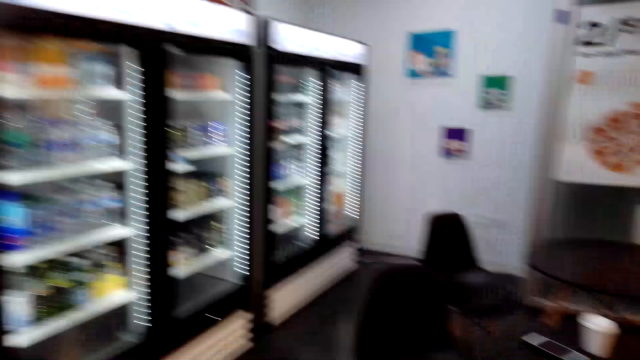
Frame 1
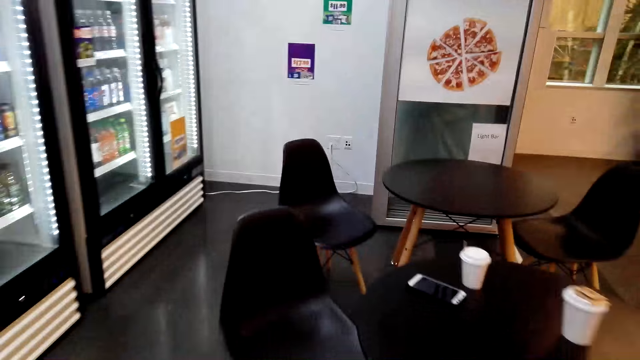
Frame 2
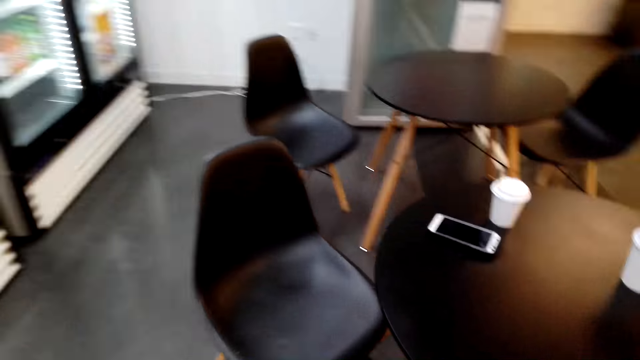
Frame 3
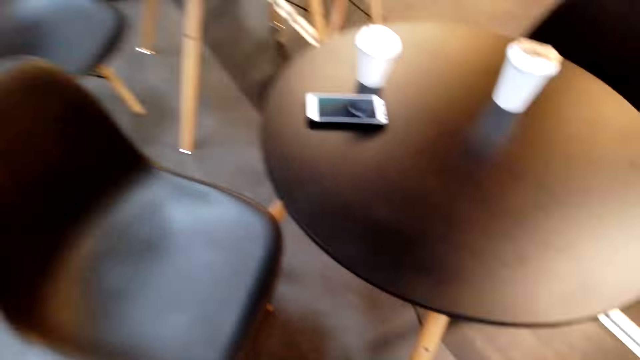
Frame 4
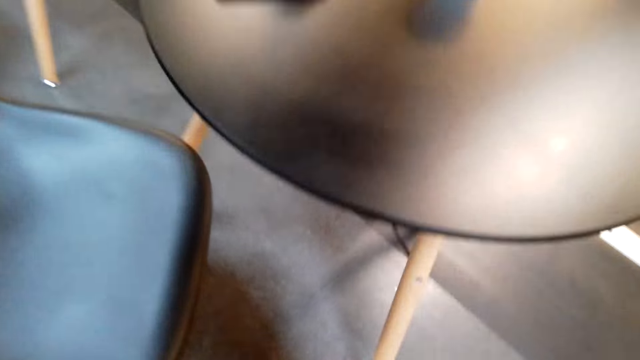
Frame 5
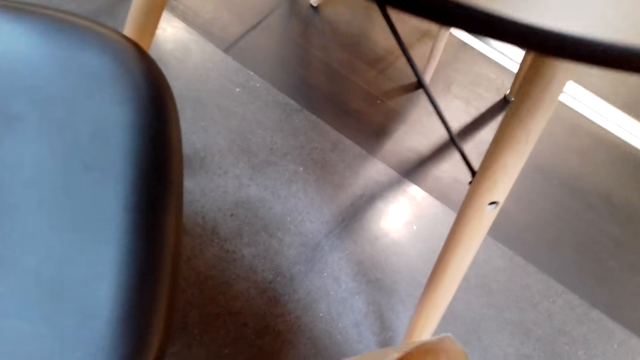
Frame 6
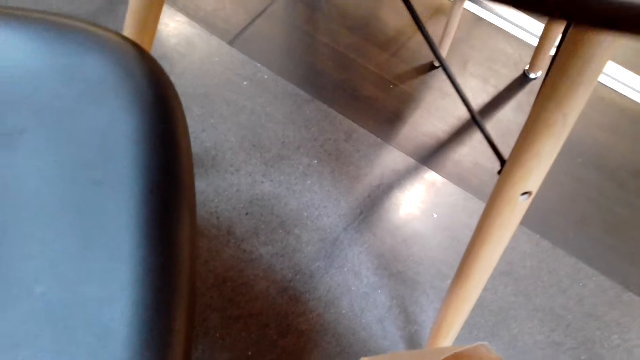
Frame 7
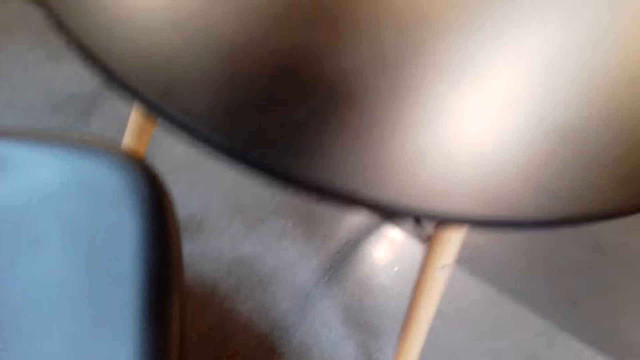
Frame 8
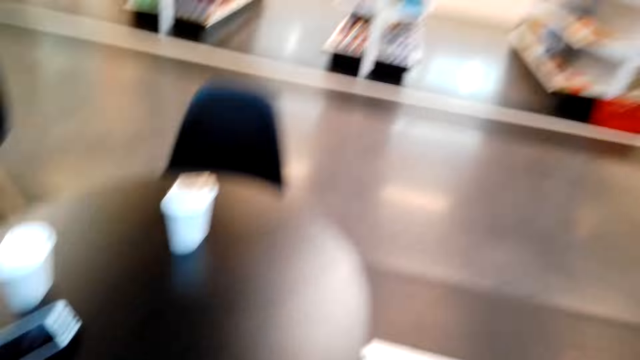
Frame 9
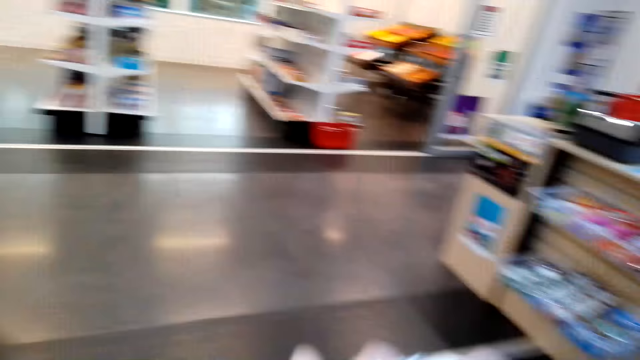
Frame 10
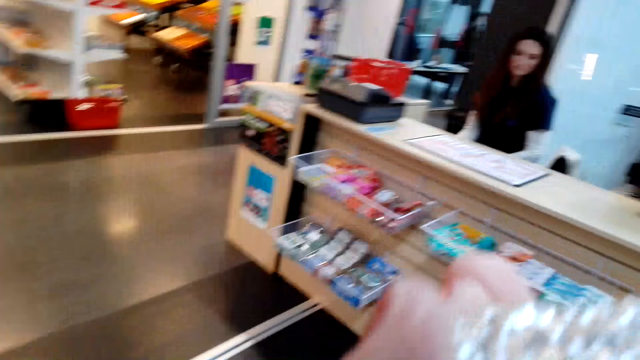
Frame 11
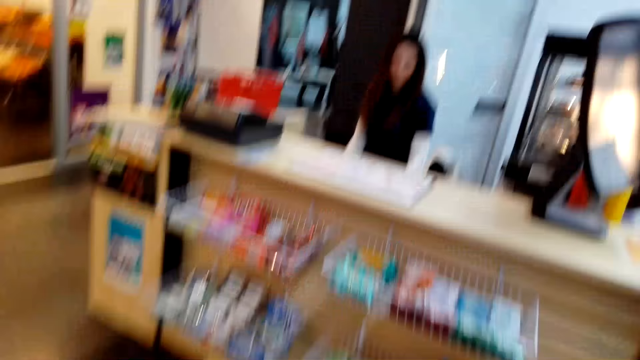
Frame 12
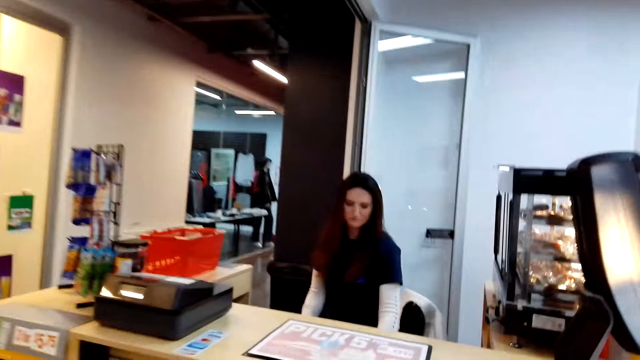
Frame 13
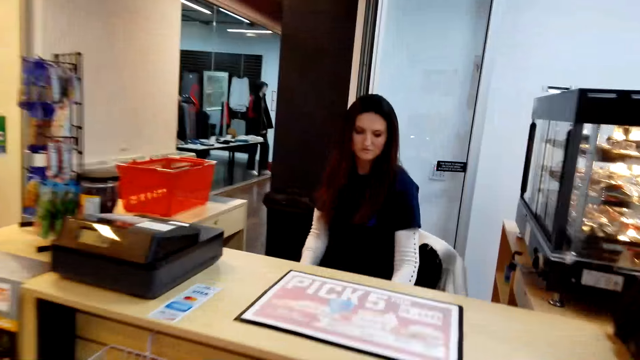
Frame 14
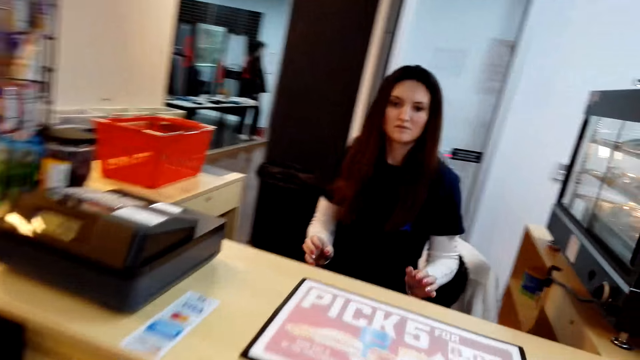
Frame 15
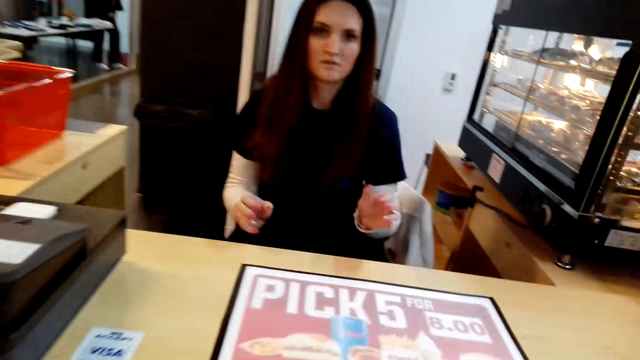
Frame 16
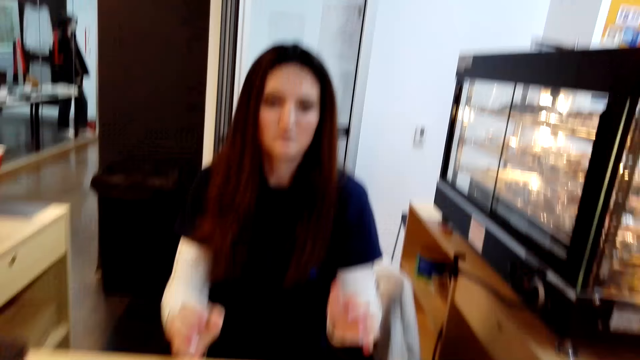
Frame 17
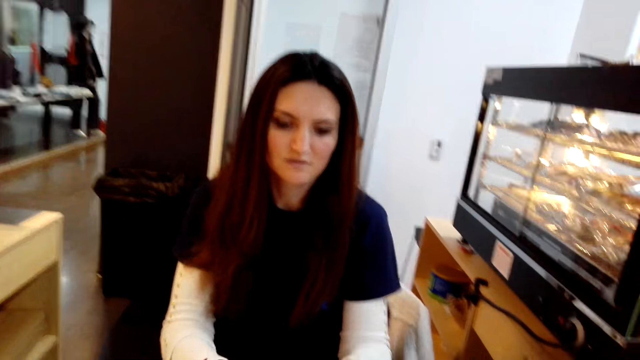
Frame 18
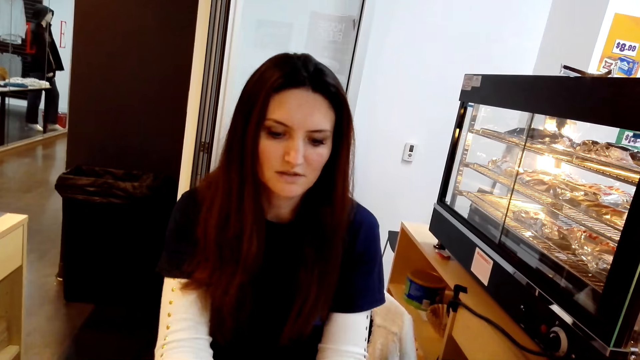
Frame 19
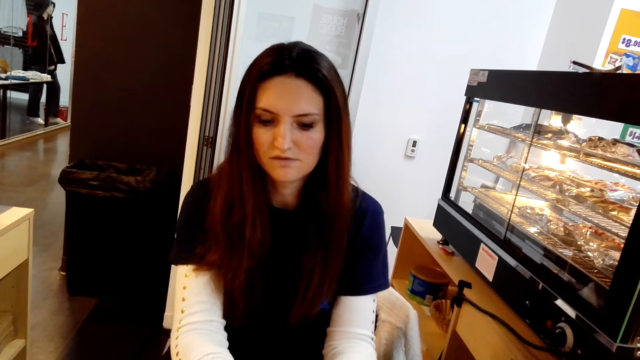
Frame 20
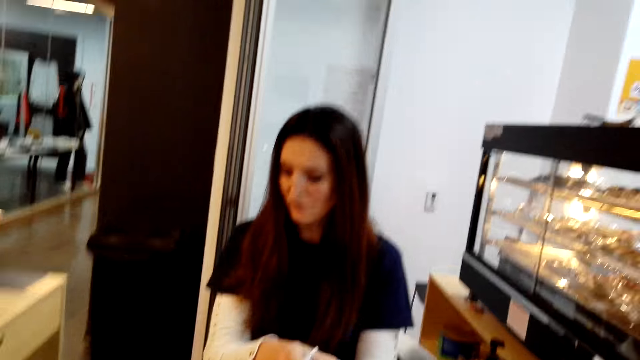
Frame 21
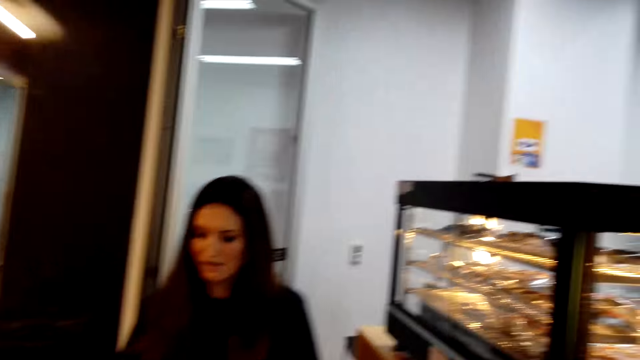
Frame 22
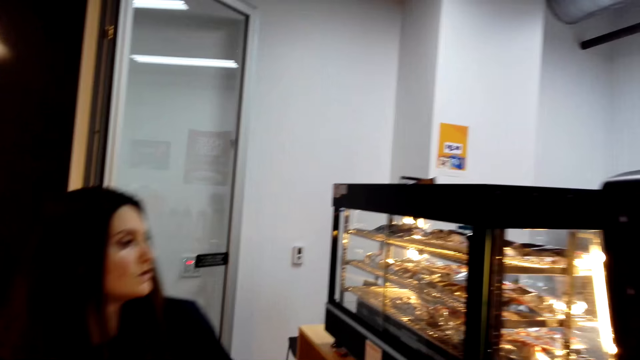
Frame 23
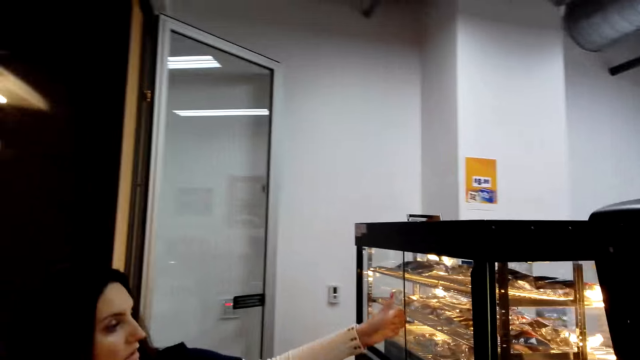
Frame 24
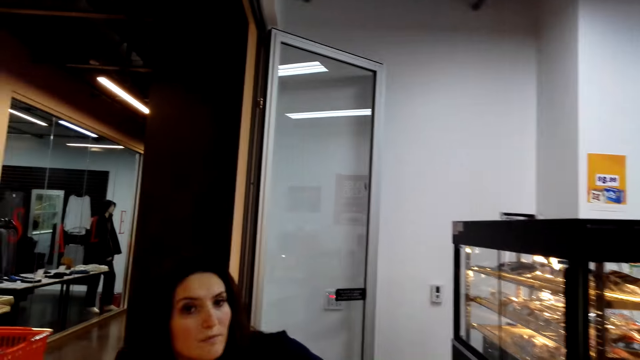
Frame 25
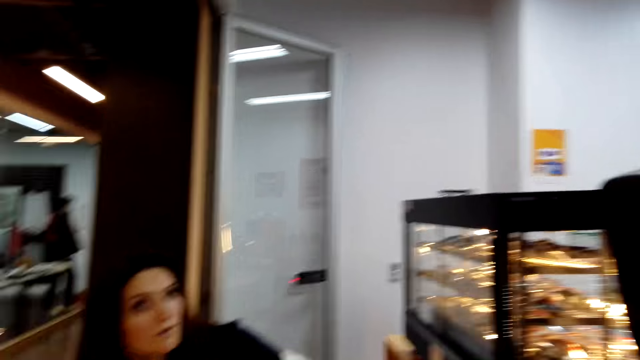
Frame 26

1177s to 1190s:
The camera wearer picks up sandwiches in the shopping bag. They hand over the sandwiches to the woman.

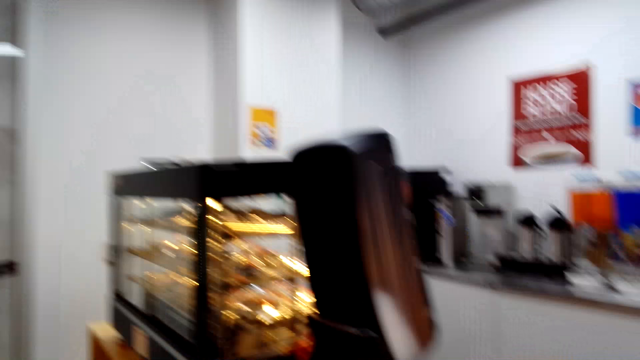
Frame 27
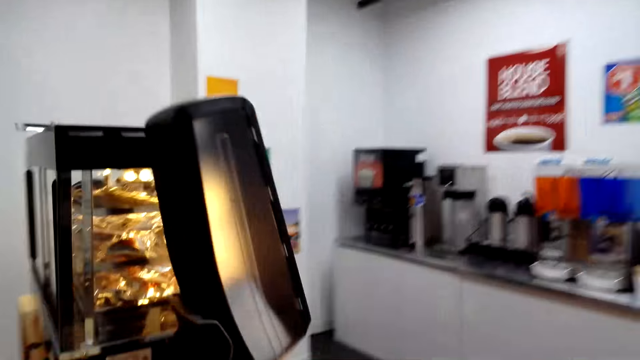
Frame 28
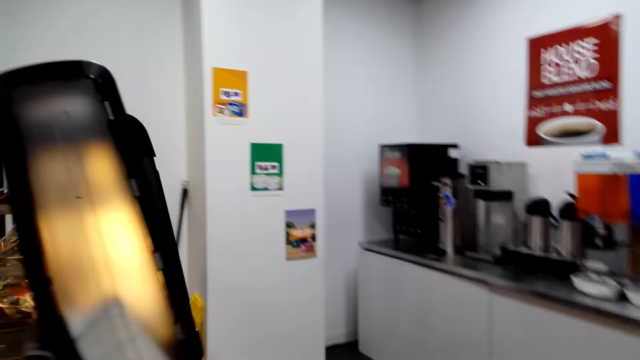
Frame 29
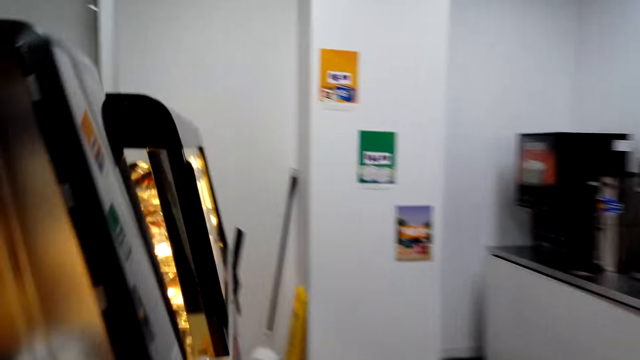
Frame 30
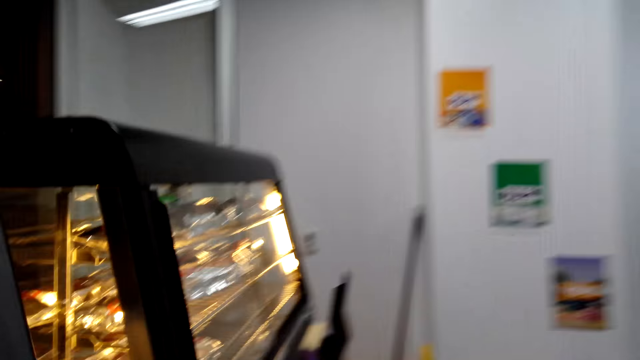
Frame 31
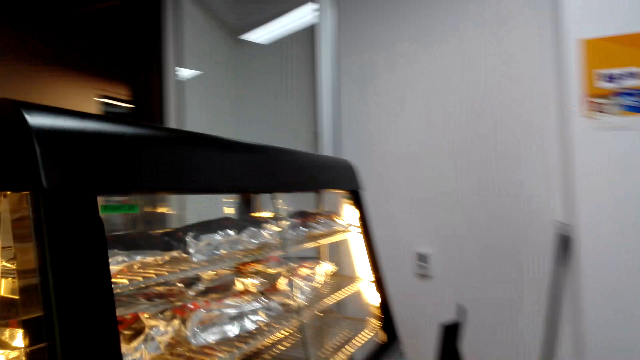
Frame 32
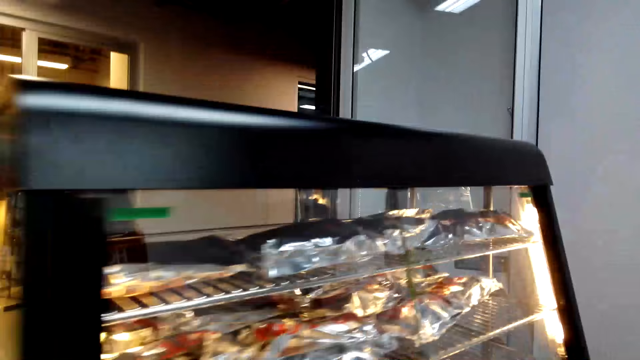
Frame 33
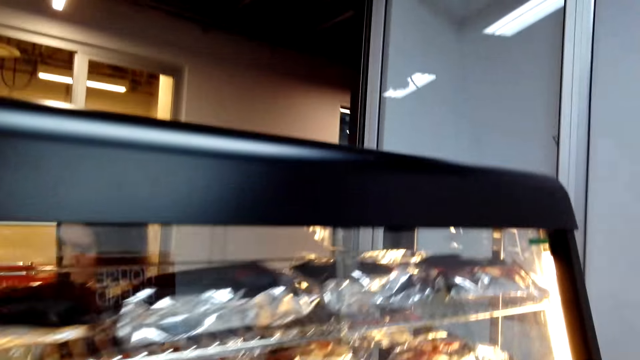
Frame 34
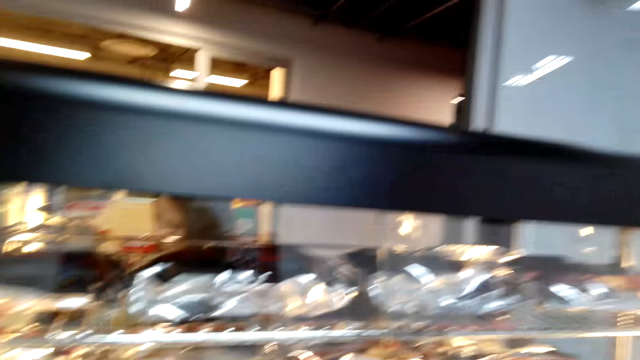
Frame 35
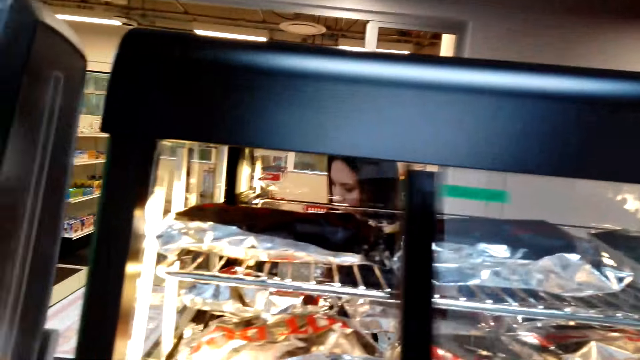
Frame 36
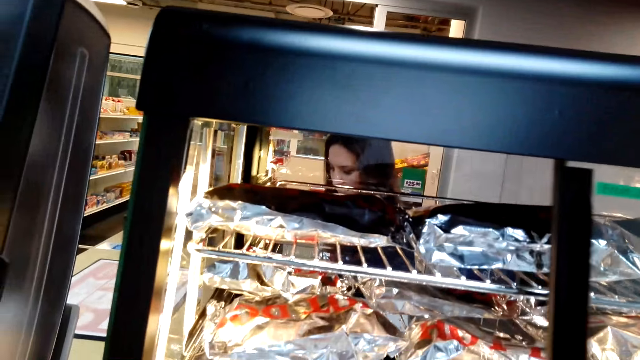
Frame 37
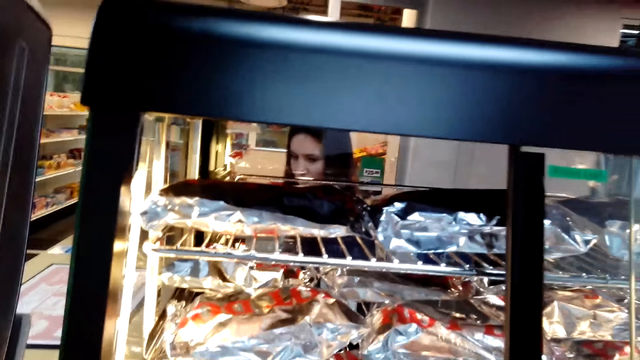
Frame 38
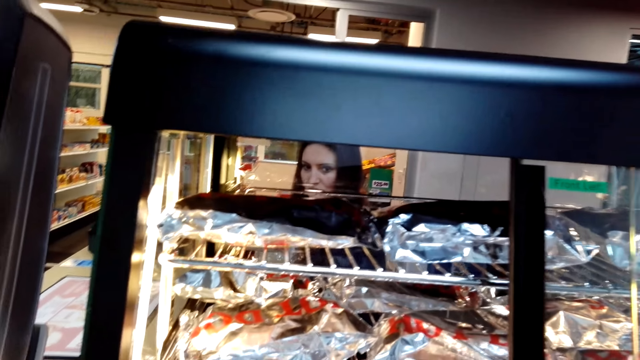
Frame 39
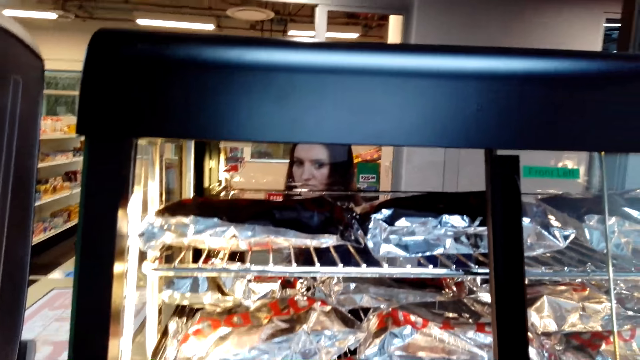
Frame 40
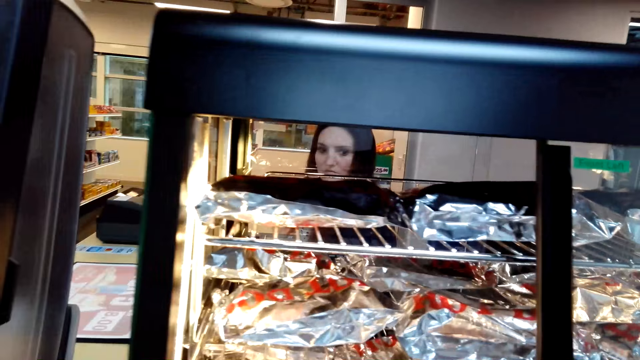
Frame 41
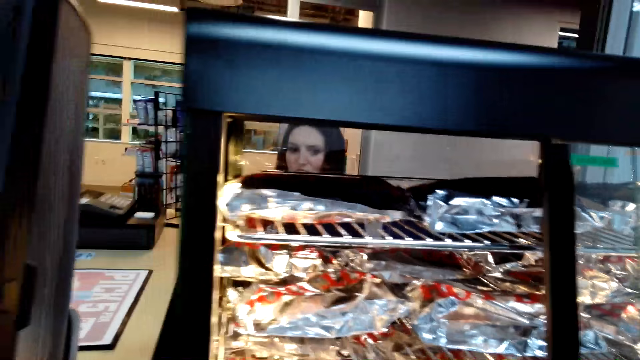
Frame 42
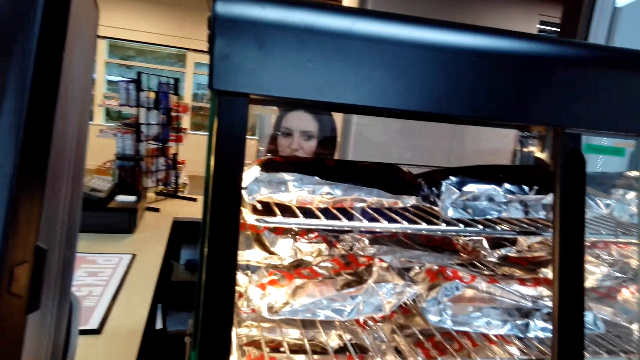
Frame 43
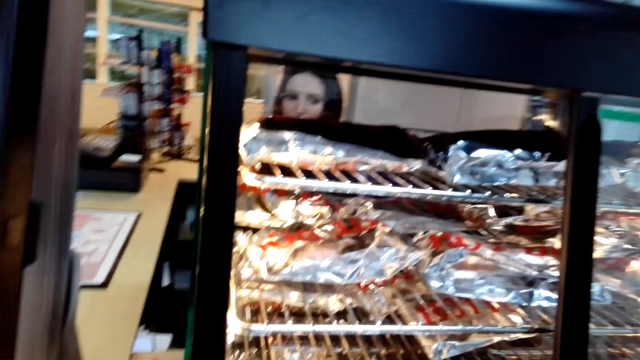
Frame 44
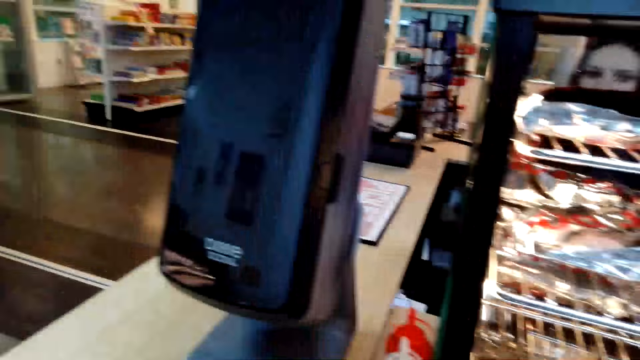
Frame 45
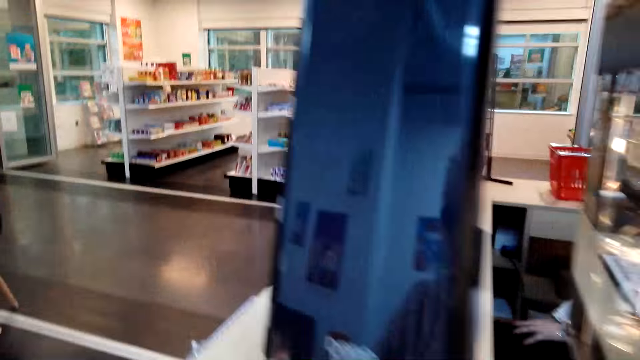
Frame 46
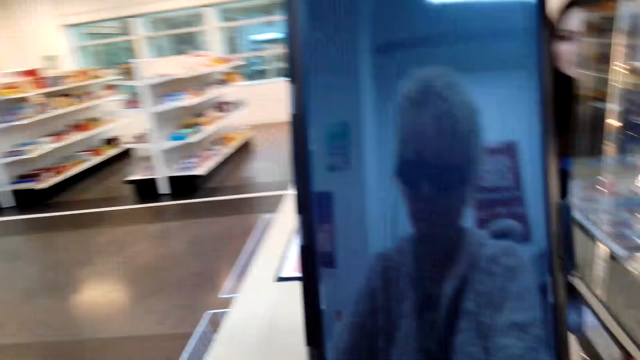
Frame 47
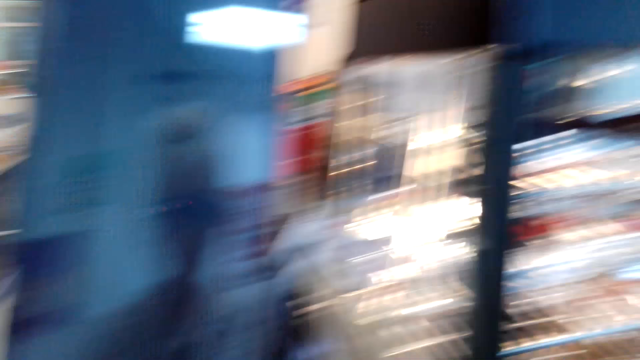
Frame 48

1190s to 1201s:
The camera wearer slides the display door. They take out some hotdogs.
